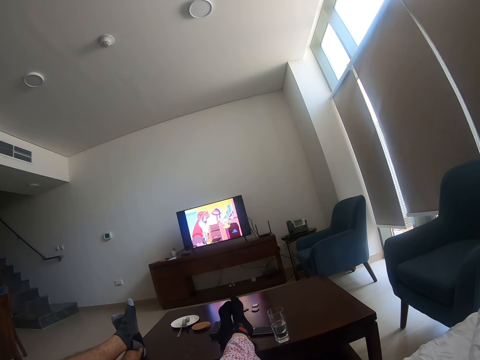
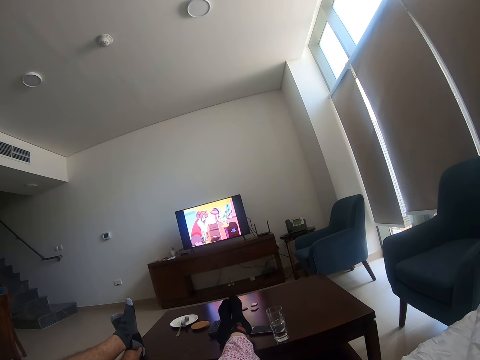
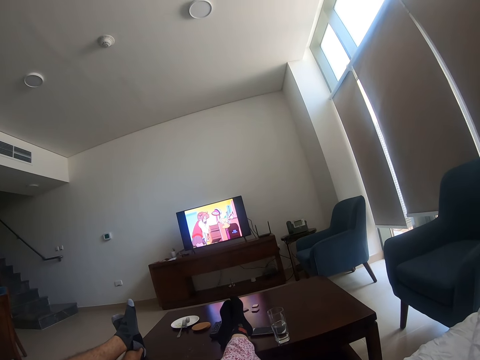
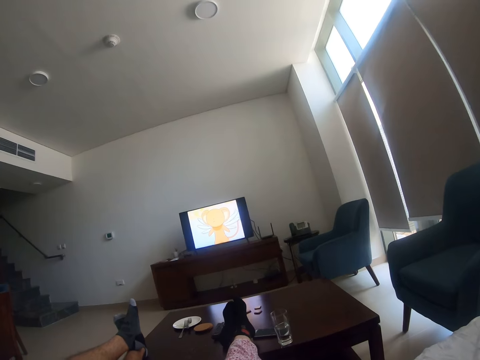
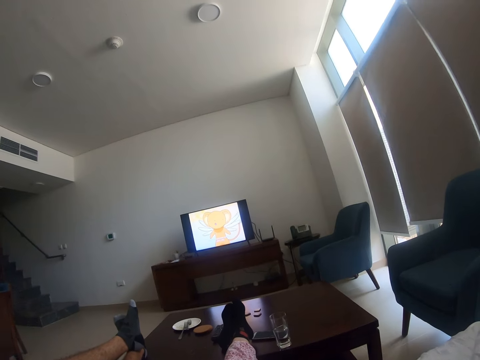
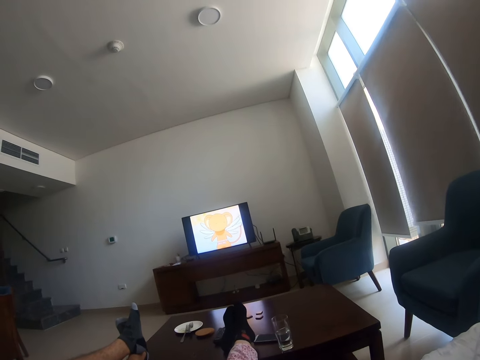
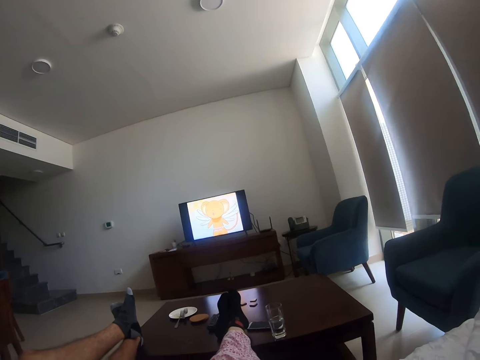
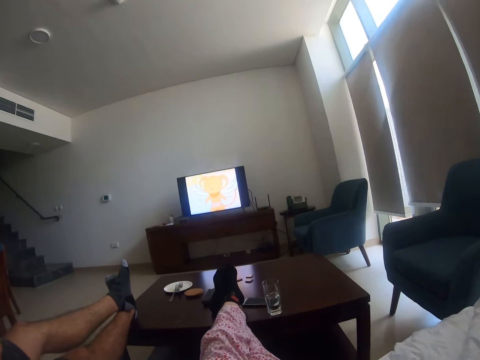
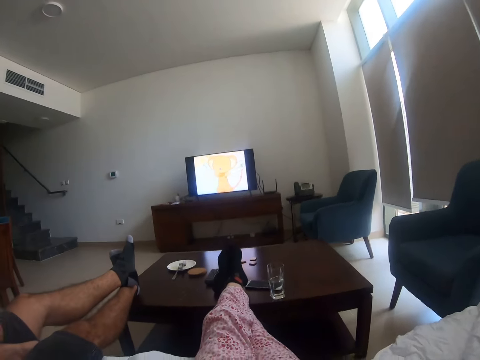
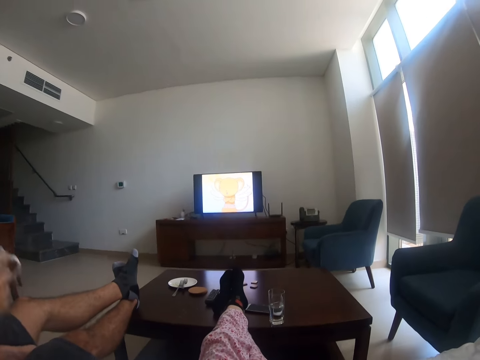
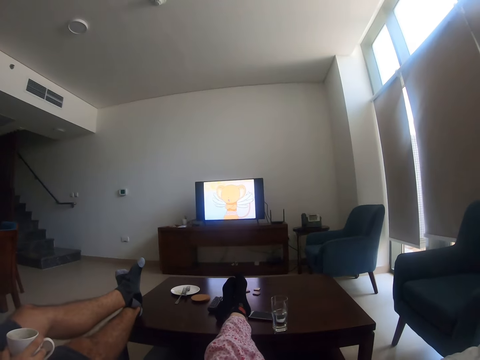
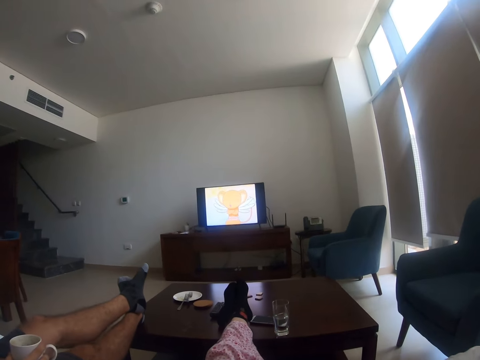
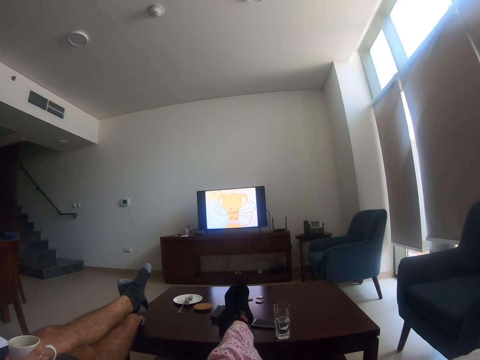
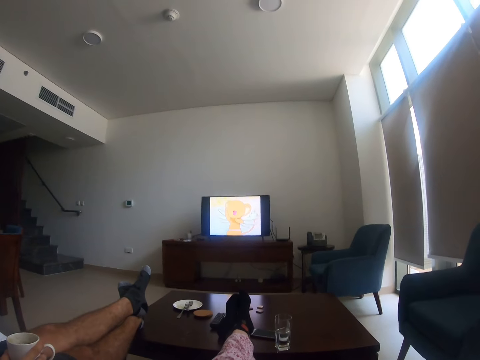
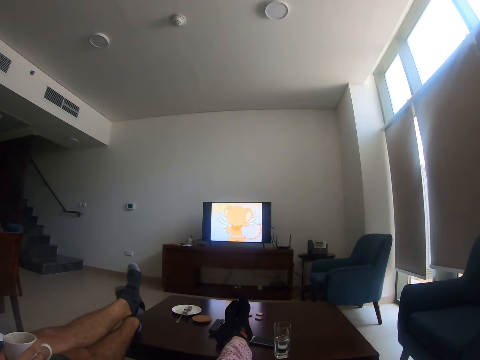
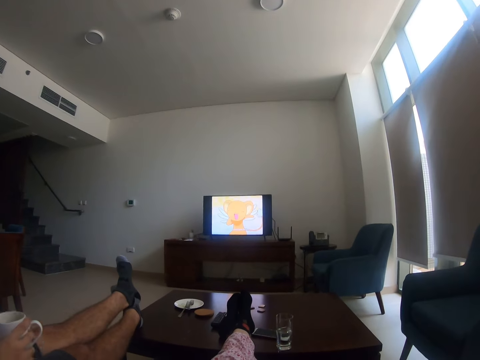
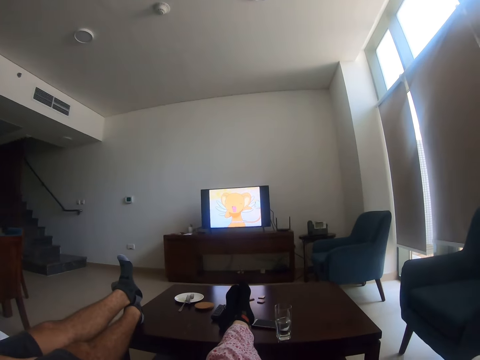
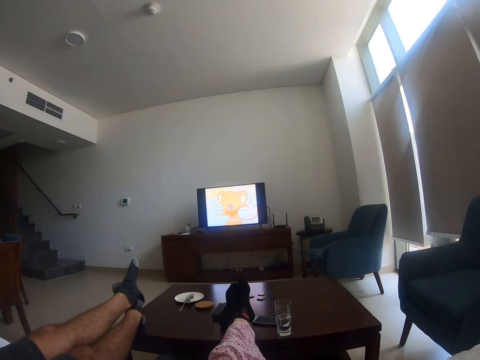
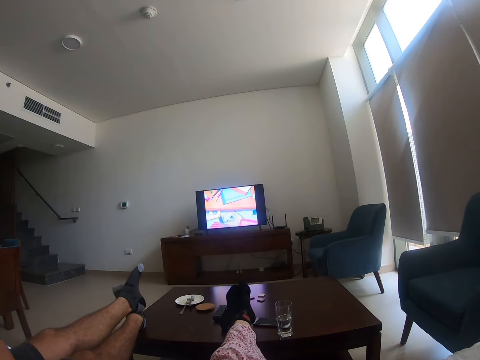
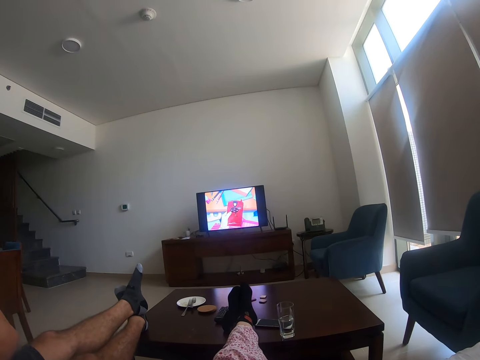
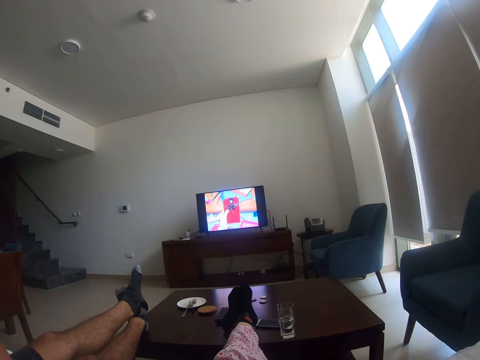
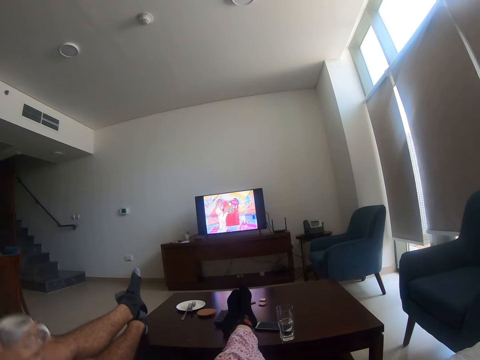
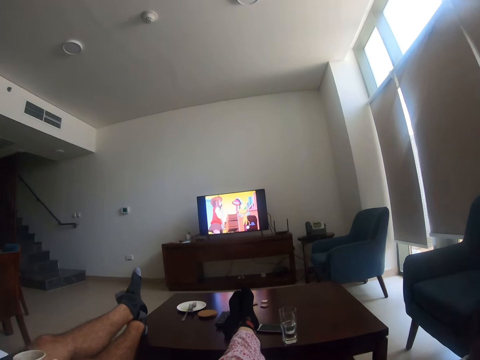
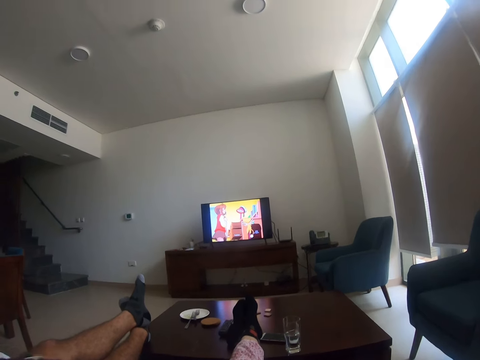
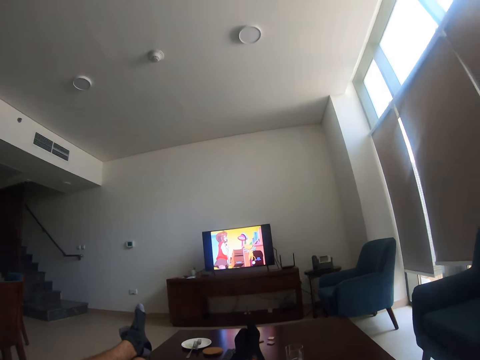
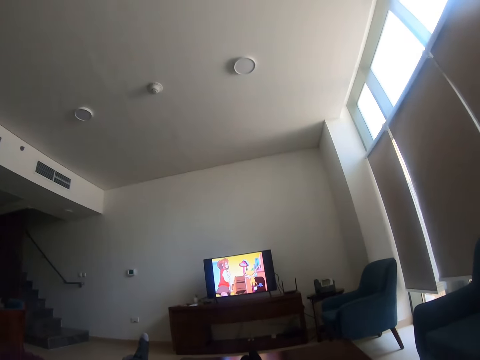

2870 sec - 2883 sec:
A person takes a drink. The camera wearer watches a television. The person moves a cup away from the mouth. The person takes a drink. The camera wearer watches the television. The person moves the cup away from the mouth. The camera wearer raises her hands.

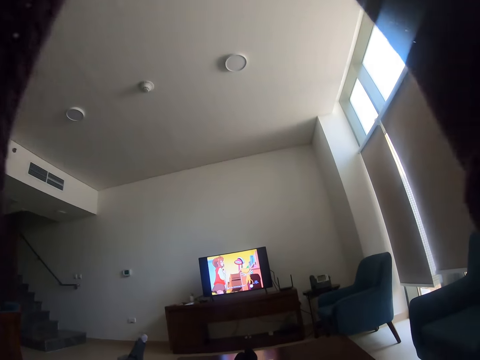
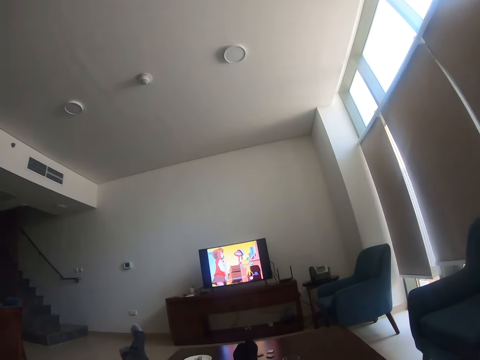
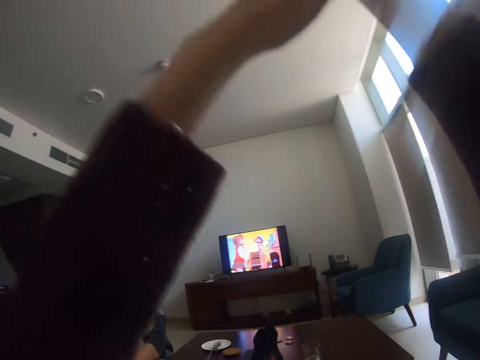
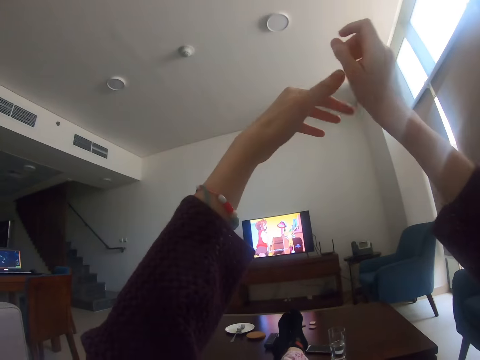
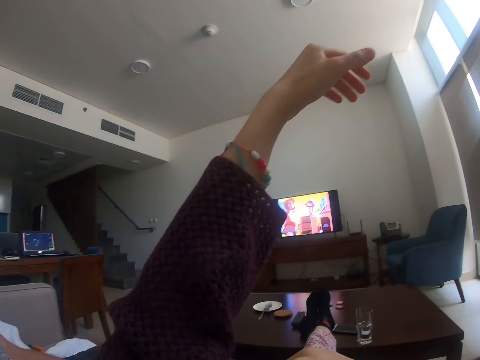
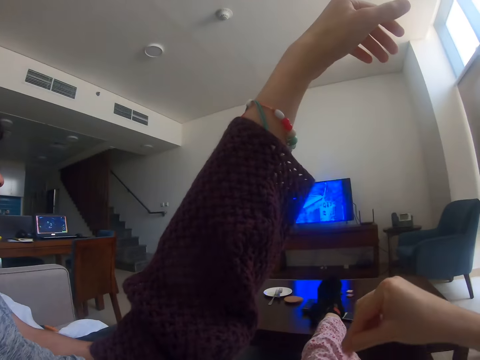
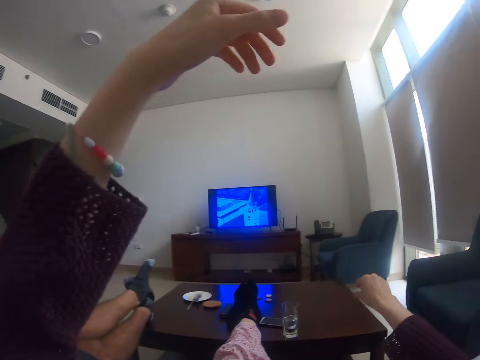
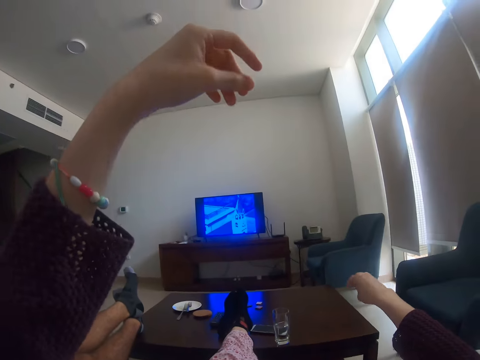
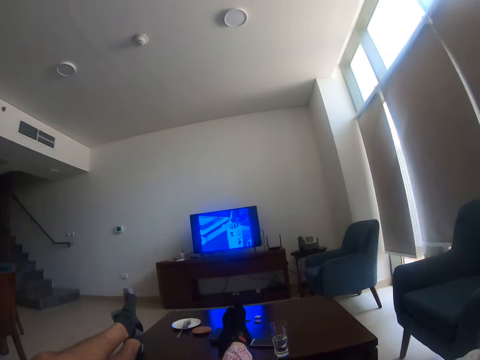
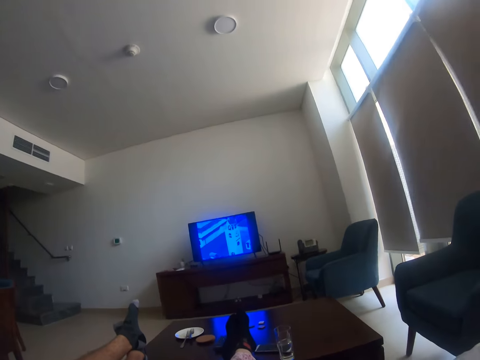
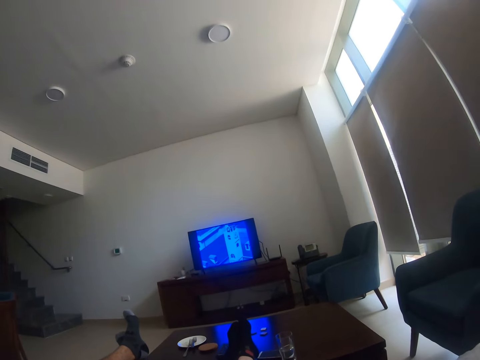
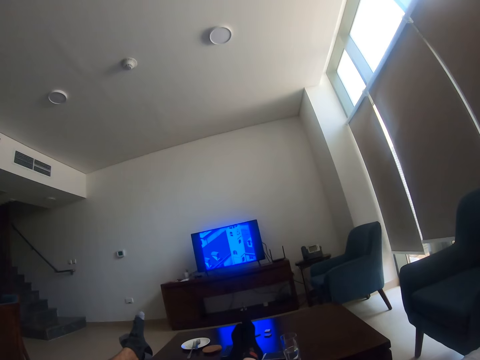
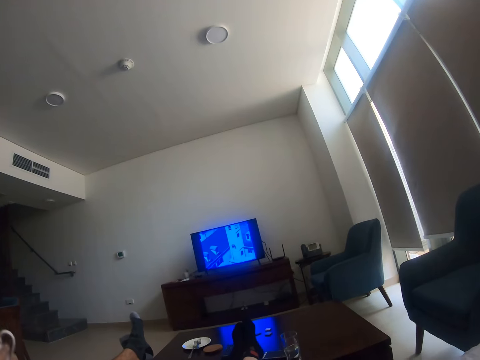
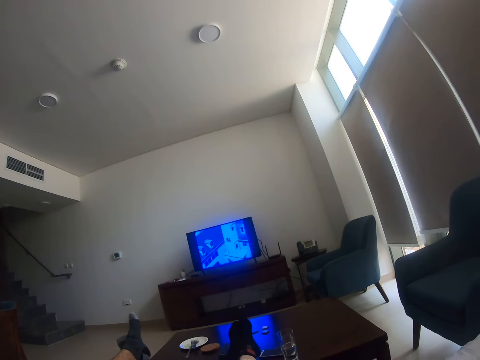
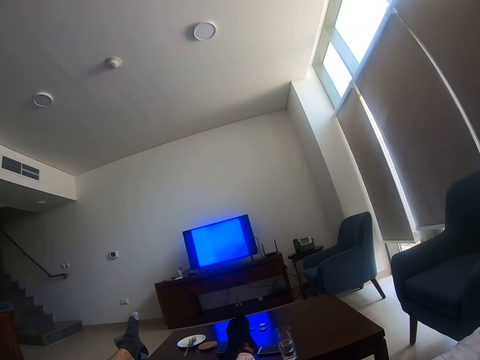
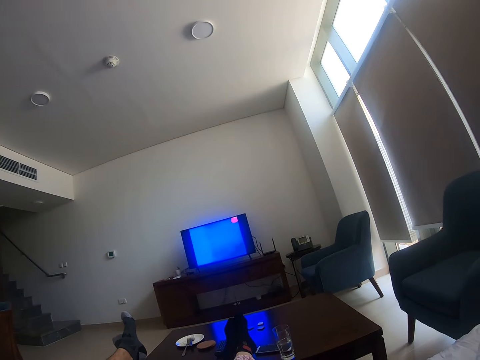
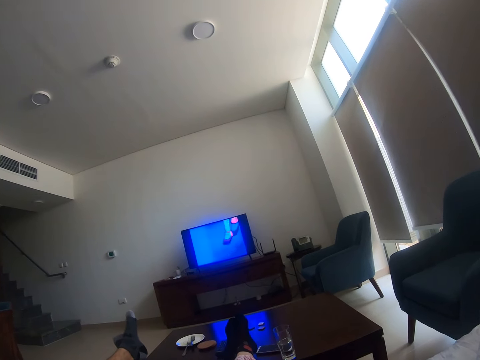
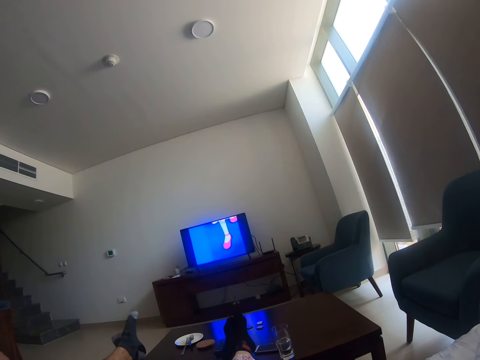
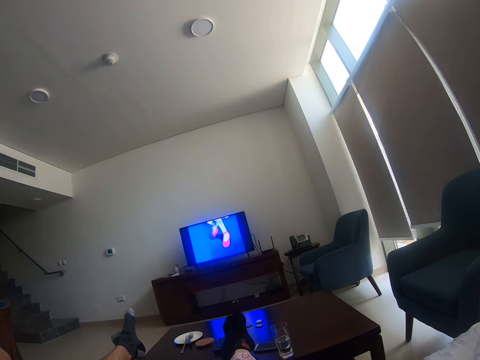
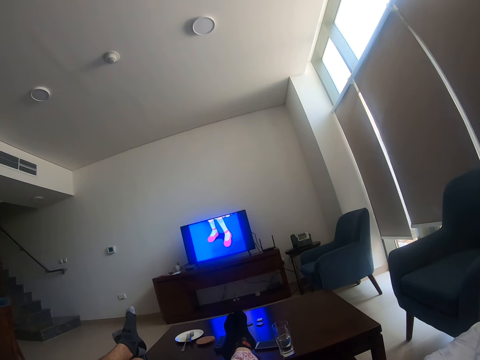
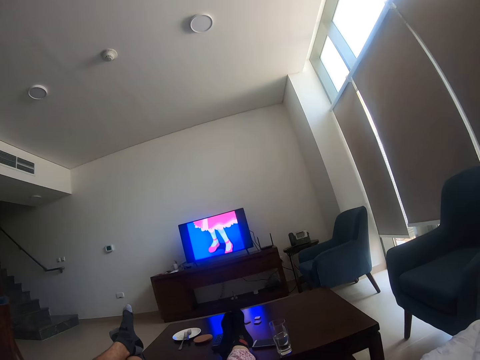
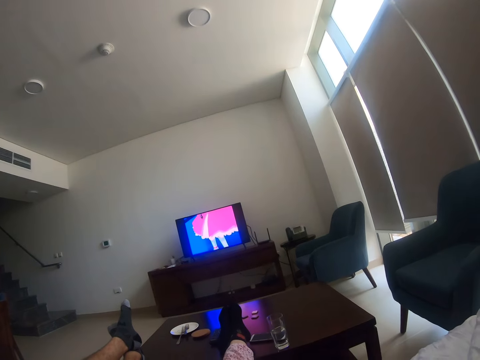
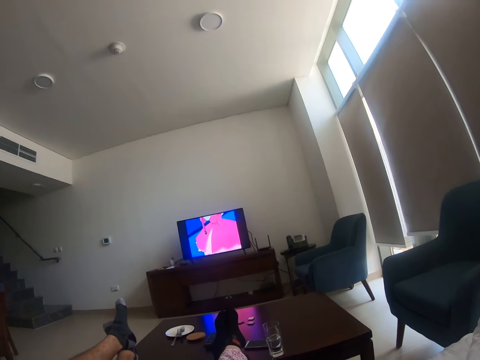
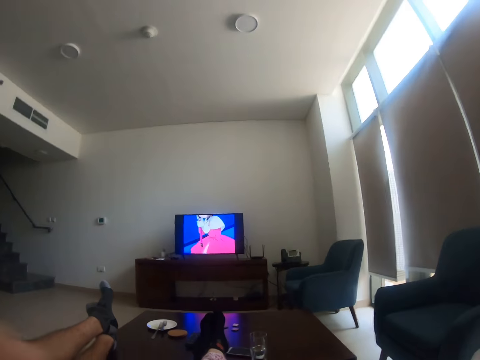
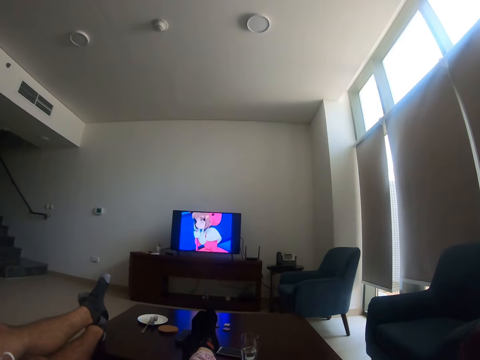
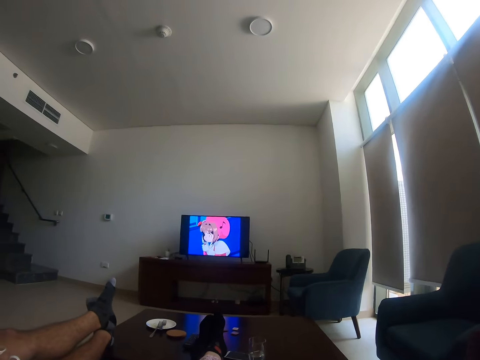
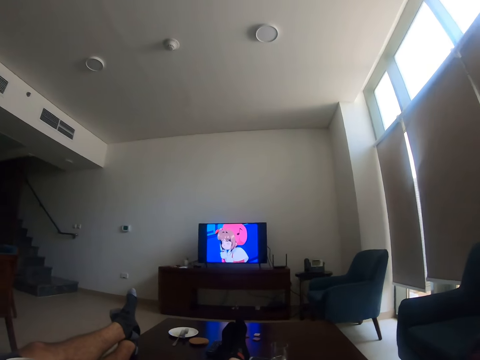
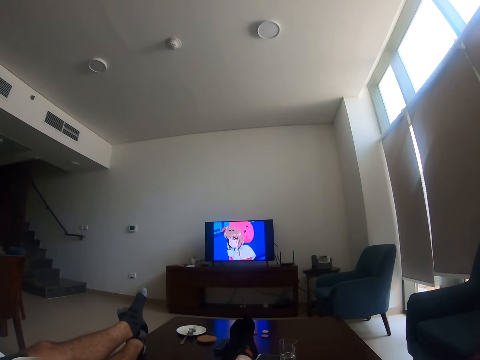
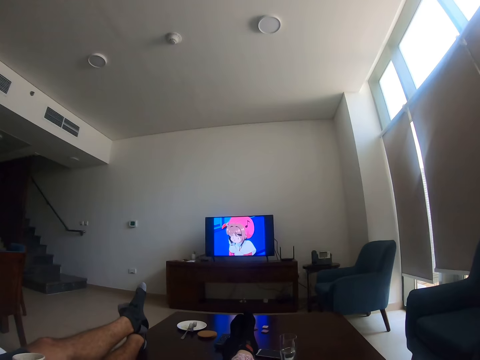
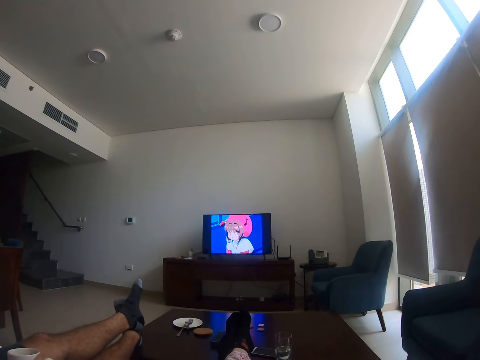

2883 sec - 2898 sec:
The camera wearer adjusts the camera. They lower their hands. They rub the other hand. They remove dirt from a cloth. They lower the right hand, lift the right hand and drop something. They watch a television. They lower both hands. A person takes a drink. The camera wearer watches the television. The person moves a cup away from the mouth.
